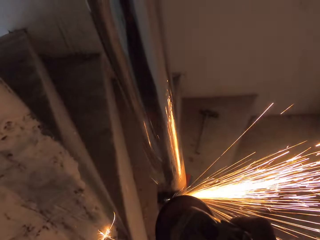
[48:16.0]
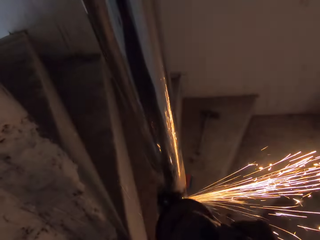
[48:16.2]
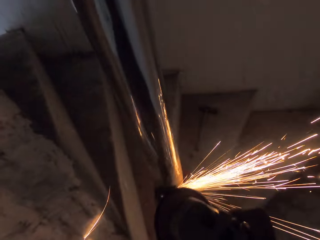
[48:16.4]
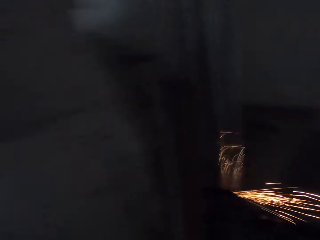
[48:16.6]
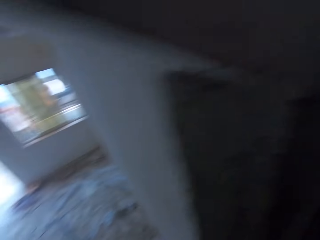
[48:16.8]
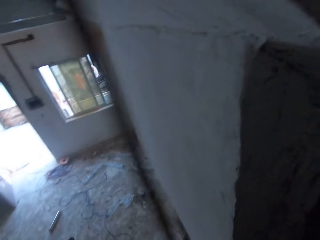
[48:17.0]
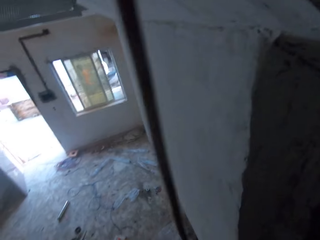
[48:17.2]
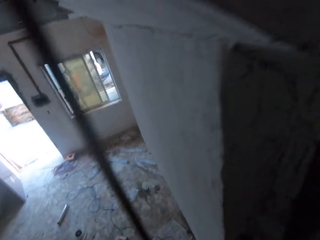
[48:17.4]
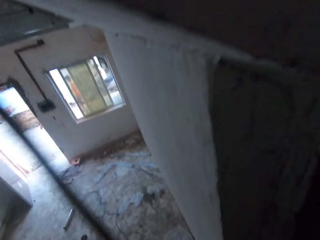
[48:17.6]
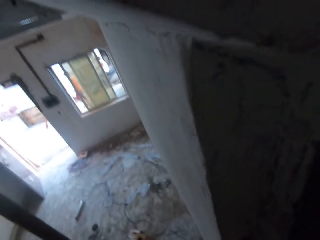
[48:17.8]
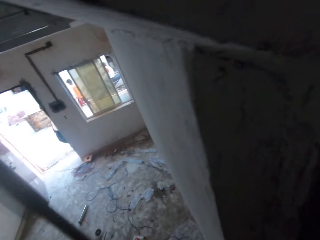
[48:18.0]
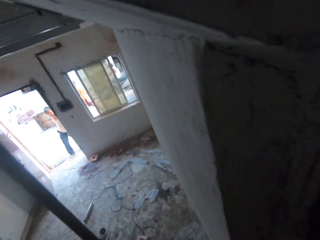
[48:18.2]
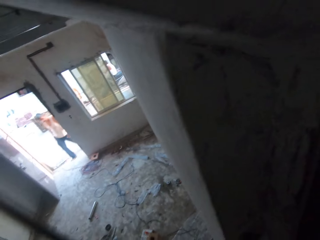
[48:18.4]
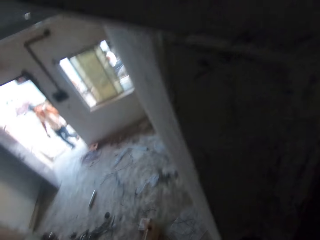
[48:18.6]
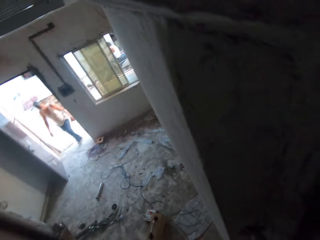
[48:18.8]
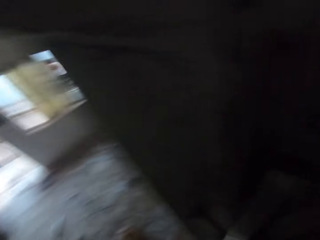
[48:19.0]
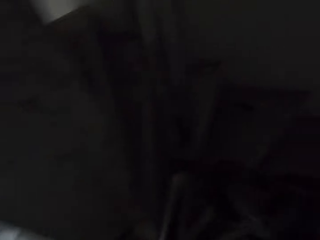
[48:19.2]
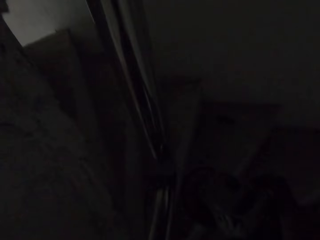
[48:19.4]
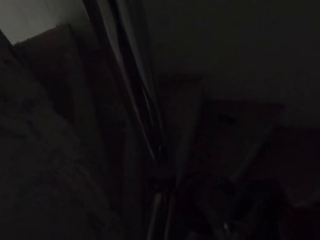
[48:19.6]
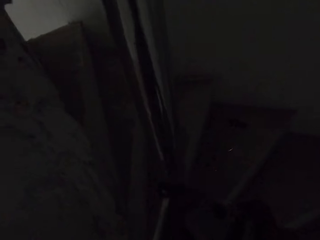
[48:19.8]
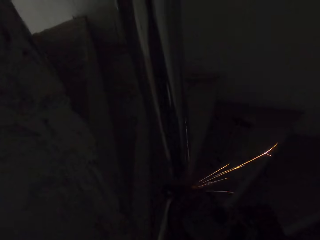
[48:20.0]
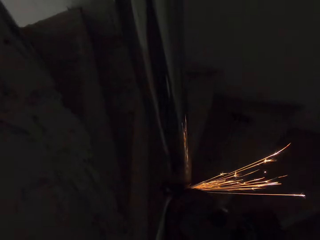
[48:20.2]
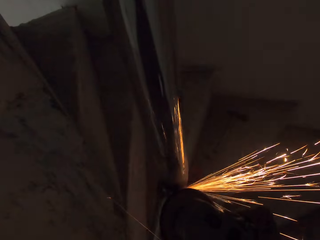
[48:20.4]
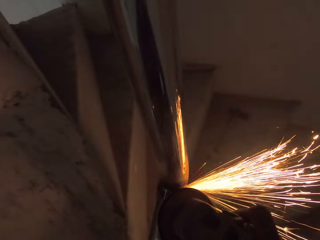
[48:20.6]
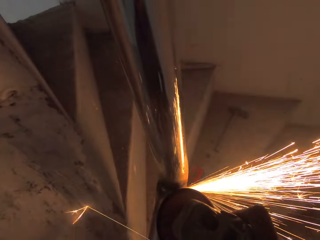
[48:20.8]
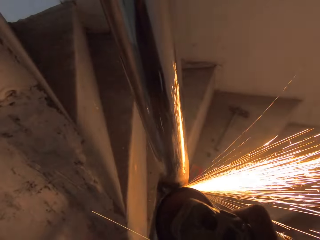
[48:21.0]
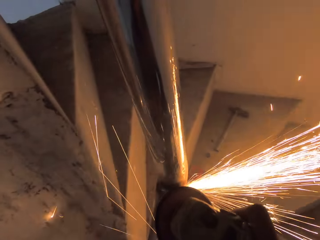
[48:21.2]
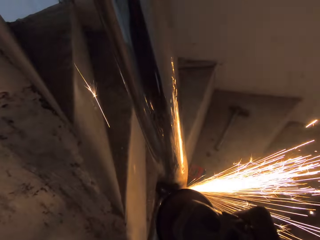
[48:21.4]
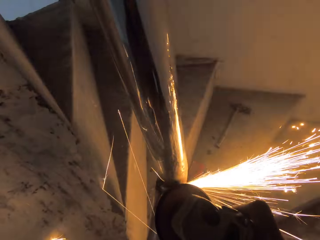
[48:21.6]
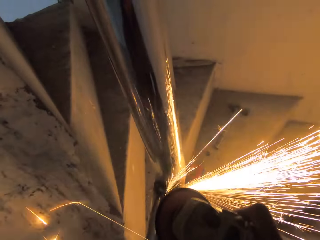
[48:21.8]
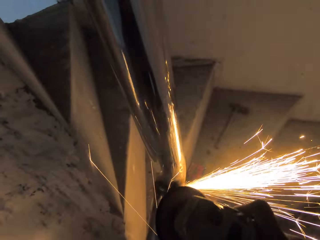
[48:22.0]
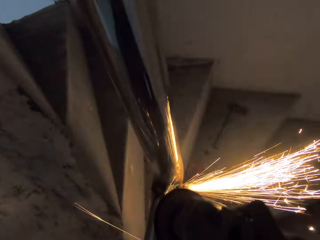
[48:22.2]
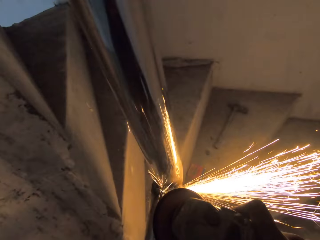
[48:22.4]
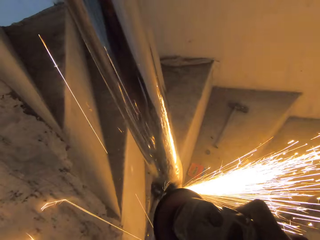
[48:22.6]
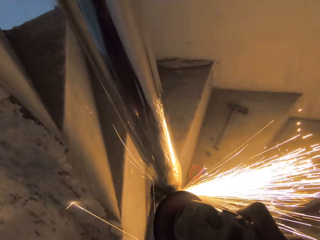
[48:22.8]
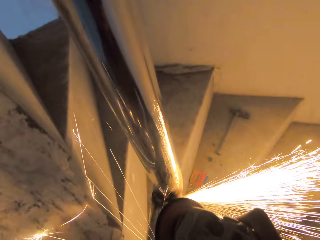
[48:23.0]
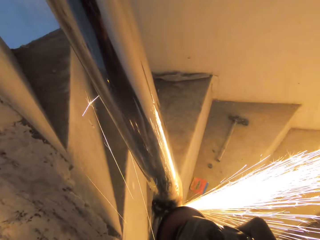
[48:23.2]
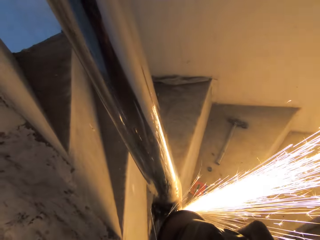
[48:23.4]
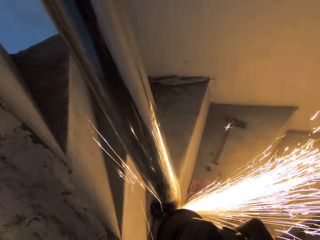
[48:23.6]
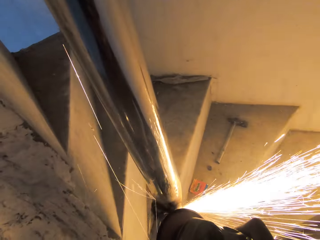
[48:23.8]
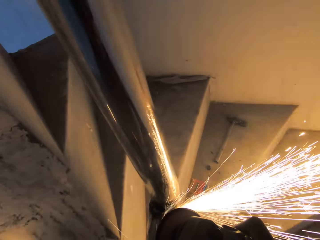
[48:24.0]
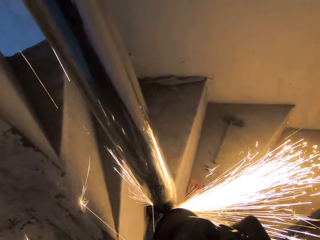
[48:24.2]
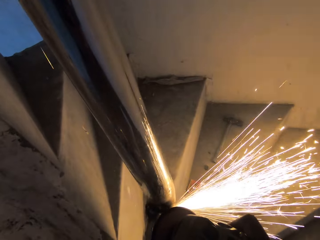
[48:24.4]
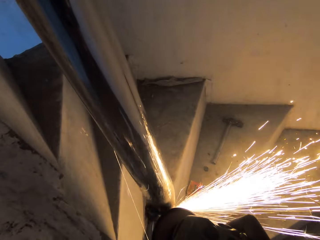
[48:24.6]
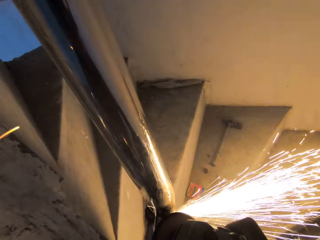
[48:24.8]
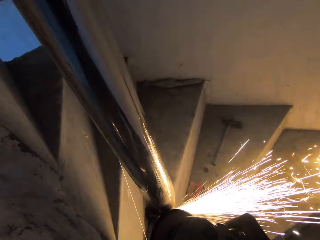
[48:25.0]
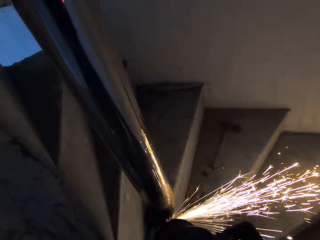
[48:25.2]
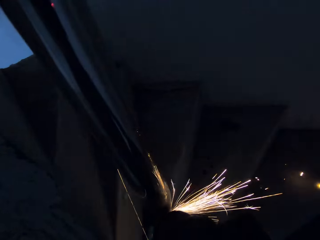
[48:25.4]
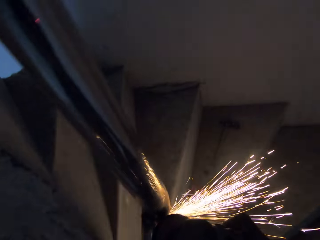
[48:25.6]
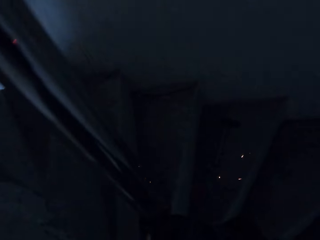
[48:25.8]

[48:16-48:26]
The camera wearer smoothens the stair railing with the angle grinder in his hand. He looks around the room. A man walks into a building. The camera wearer turns his head. He refines a metal railing.

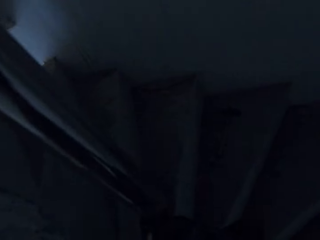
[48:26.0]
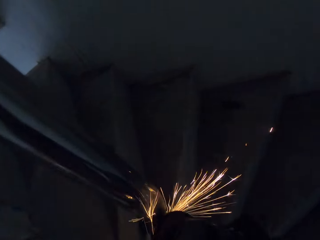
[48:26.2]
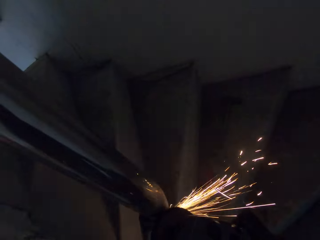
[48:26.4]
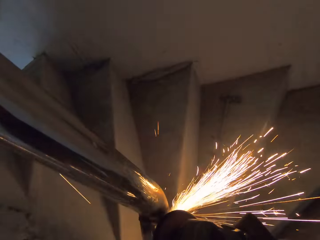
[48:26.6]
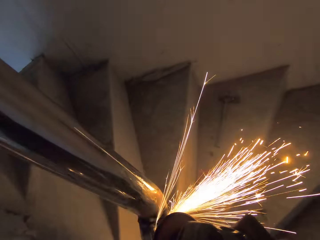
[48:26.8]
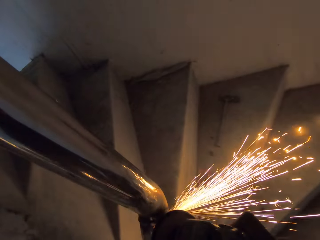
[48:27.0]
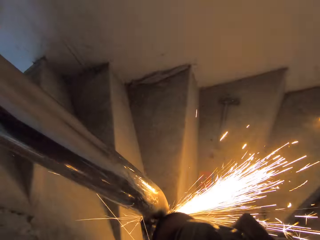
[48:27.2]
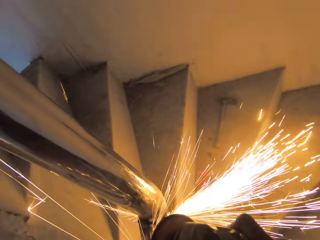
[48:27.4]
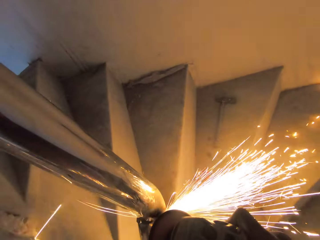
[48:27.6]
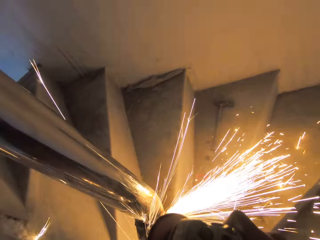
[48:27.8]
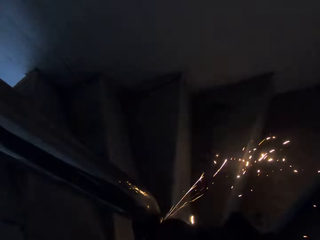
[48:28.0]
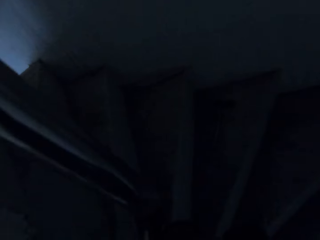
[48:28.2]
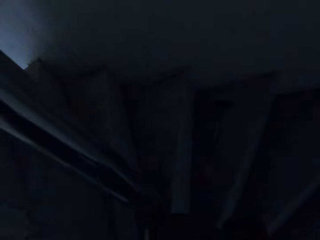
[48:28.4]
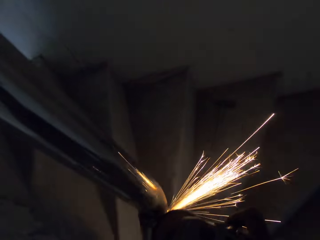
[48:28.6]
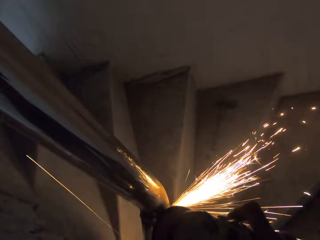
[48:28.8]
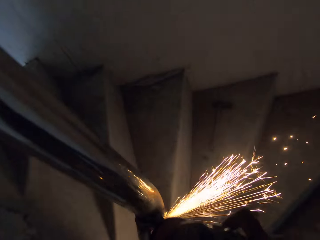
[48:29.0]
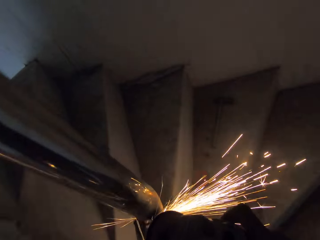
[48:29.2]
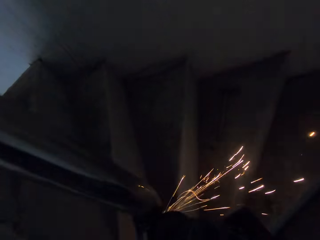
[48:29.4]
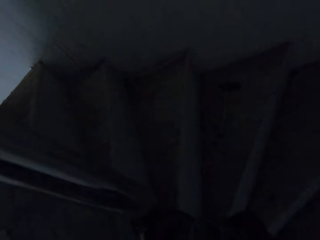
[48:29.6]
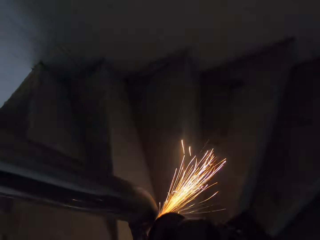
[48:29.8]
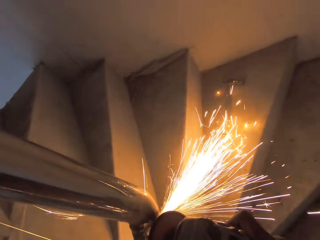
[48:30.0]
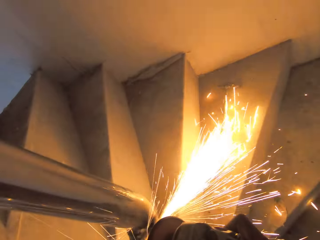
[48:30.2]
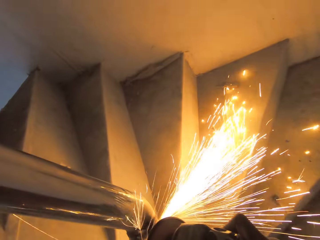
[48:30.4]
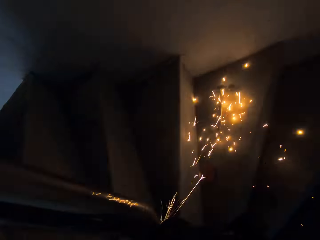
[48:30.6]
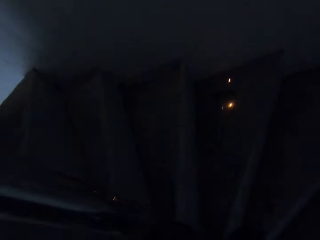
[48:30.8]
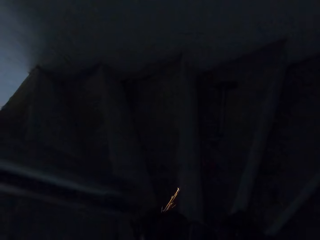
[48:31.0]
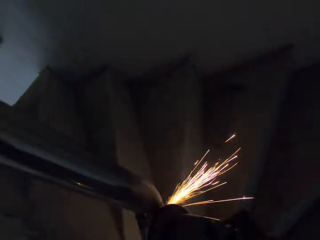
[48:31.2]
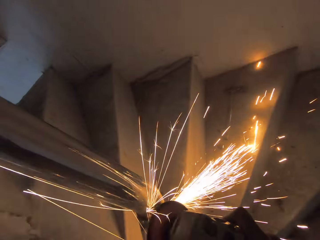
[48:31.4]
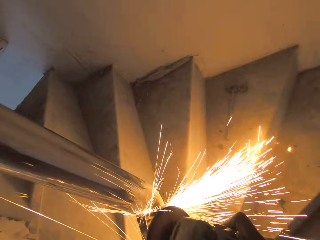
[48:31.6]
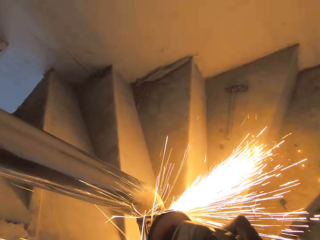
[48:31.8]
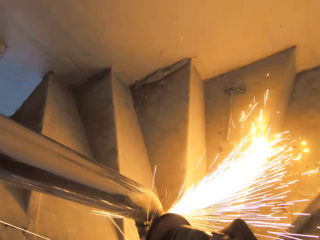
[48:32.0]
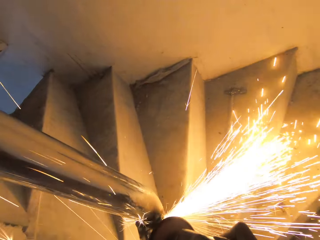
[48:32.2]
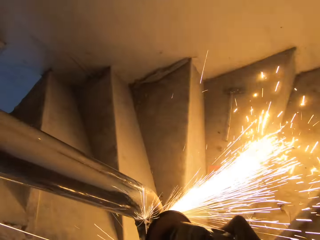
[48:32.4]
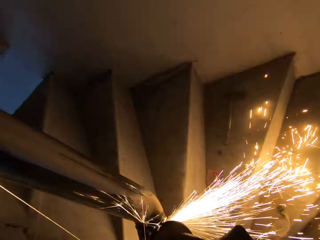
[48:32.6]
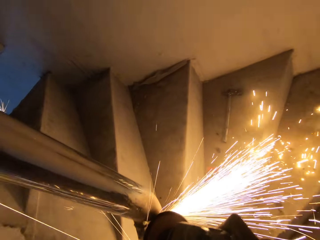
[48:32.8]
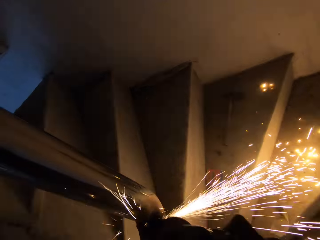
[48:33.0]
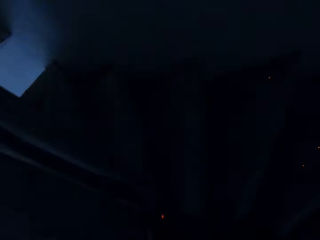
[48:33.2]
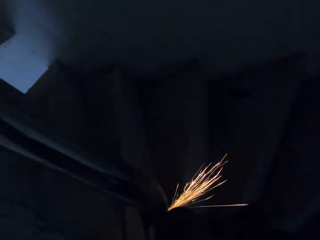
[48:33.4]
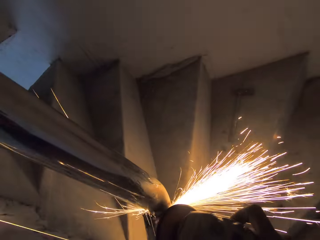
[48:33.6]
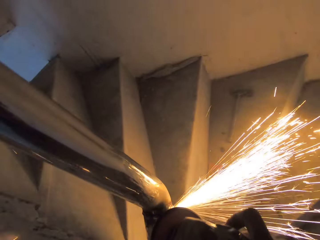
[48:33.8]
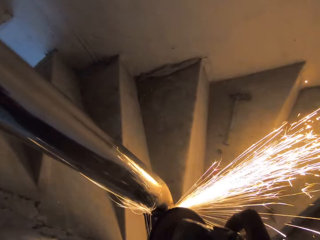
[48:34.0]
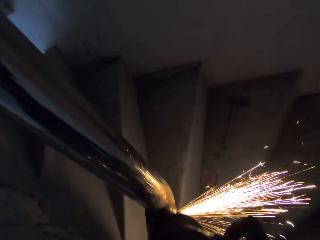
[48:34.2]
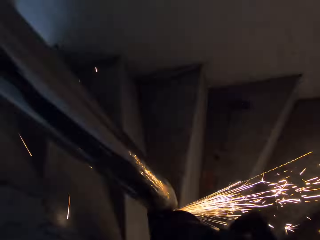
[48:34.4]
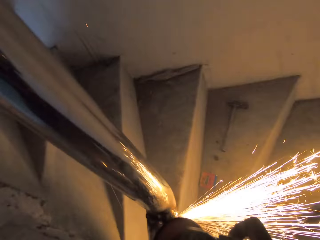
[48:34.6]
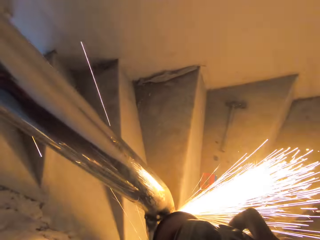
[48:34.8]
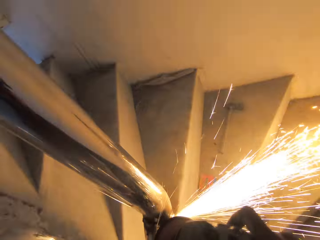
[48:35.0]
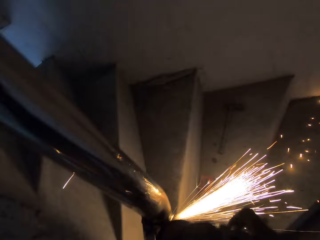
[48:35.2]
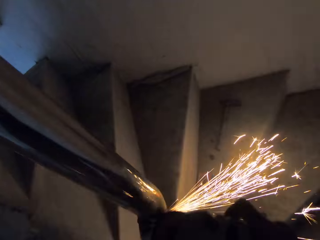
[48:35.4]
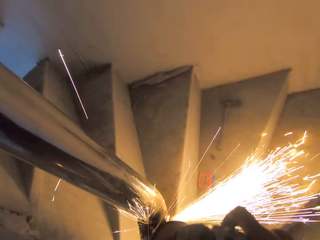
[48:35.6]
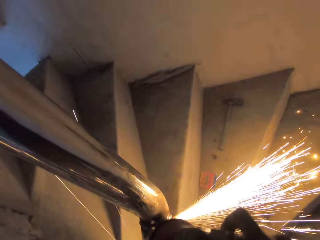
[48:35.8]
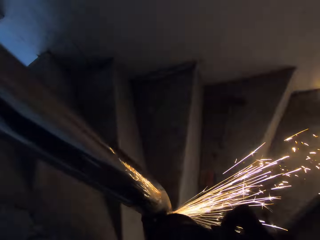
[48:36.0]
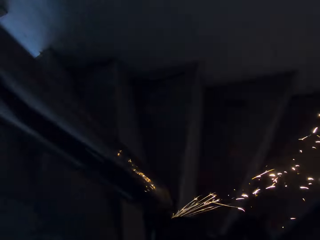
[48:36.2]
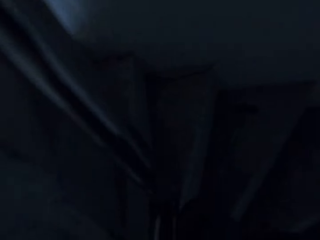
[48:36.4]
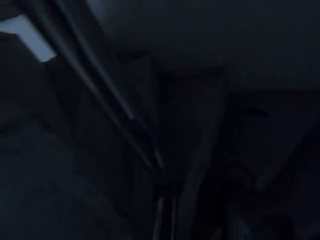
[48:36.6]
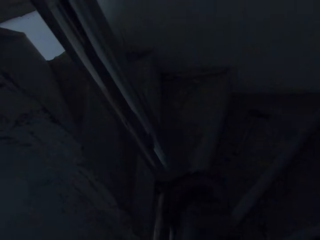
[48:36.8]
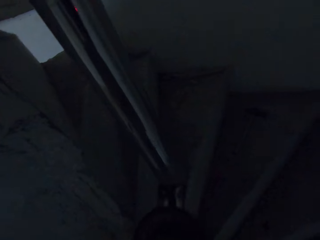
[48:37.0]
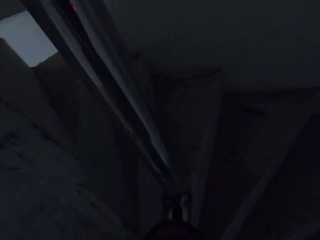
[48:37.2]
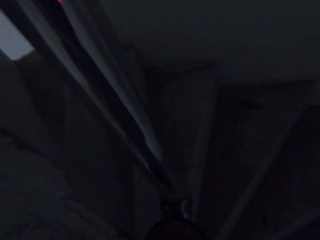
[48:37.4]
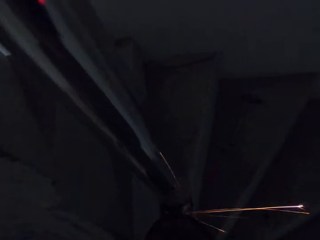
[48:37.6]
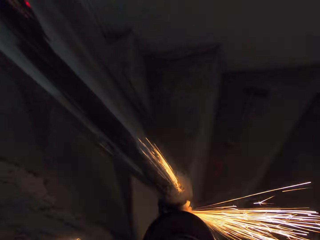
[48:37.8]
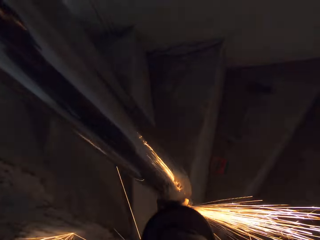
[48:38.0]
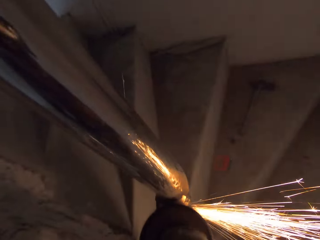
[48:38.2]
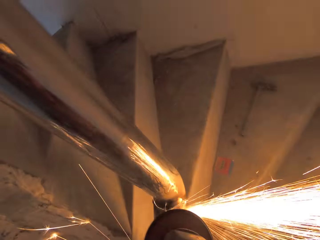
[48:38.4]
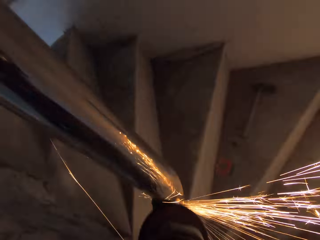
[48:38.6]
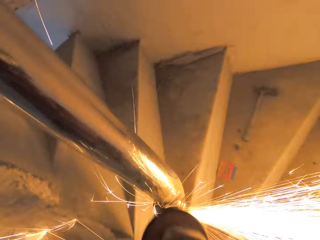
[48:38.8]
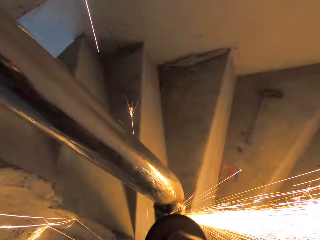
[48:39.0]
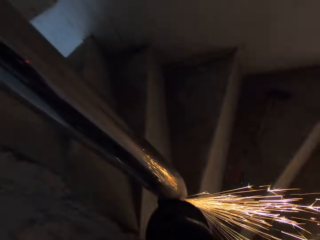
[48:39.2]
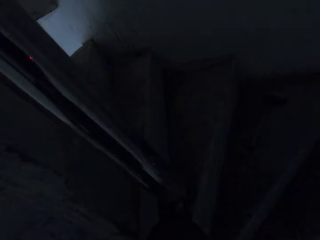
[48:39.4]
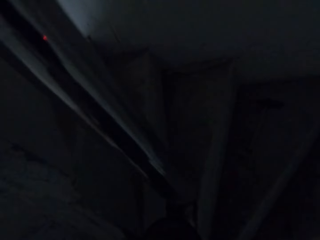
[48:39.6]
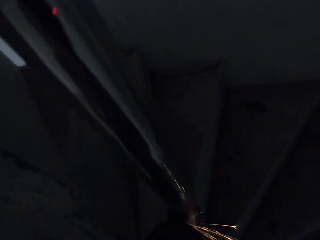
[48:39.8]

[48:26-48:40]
The camera wearer moves his head. He refines a metal railing. He pauses. He refines the metal railing.
